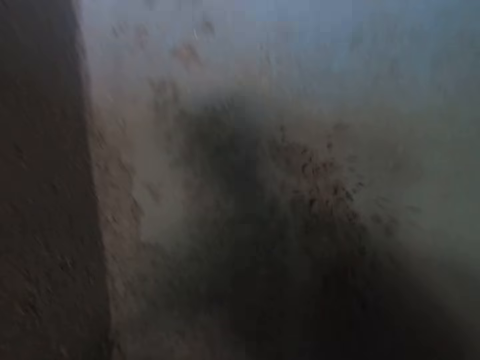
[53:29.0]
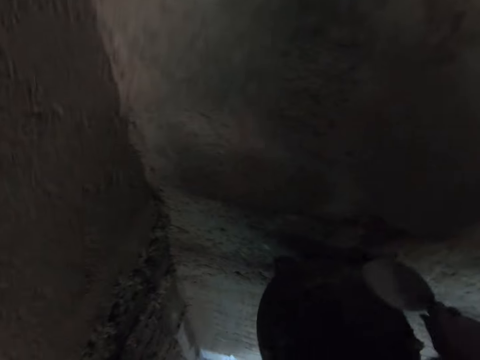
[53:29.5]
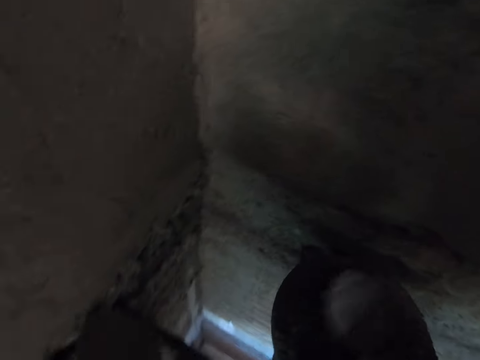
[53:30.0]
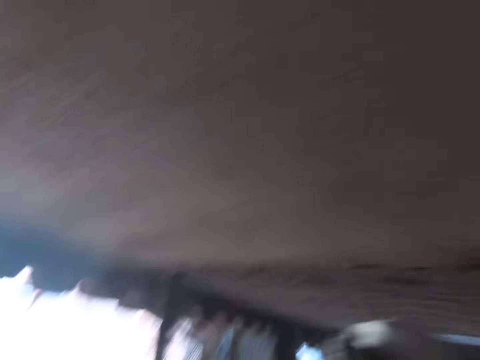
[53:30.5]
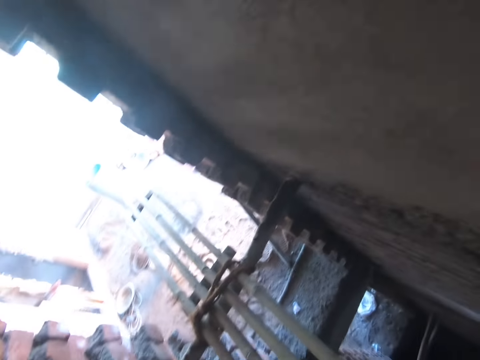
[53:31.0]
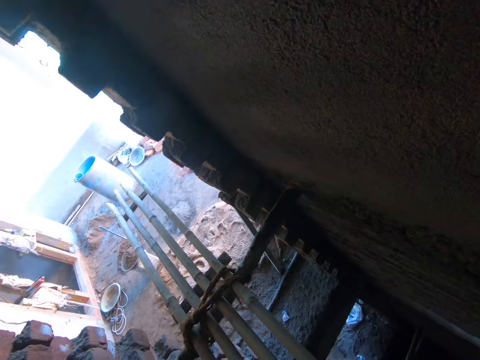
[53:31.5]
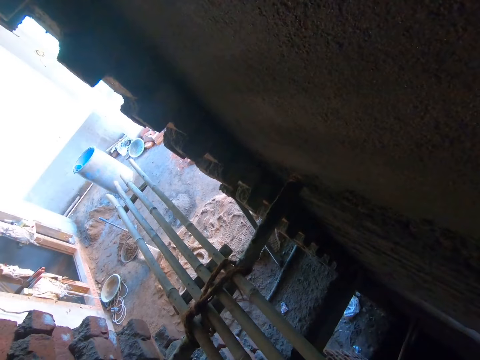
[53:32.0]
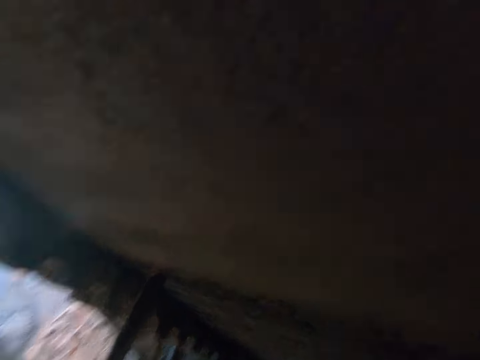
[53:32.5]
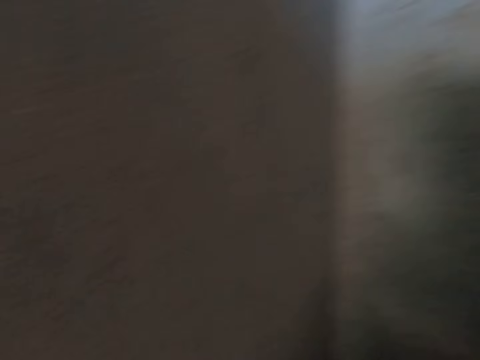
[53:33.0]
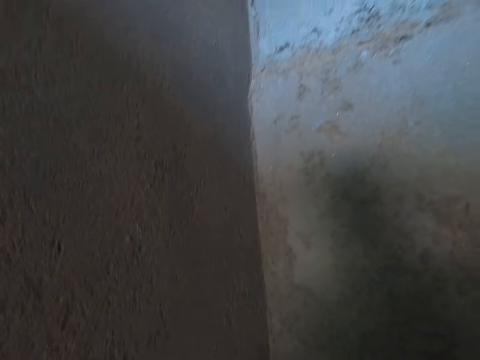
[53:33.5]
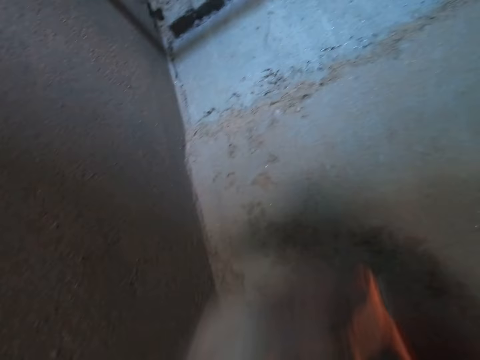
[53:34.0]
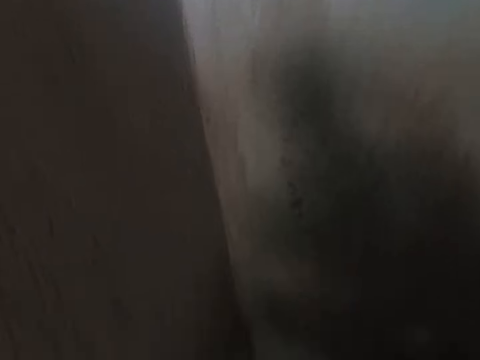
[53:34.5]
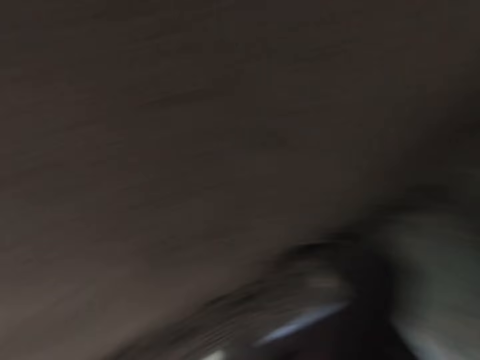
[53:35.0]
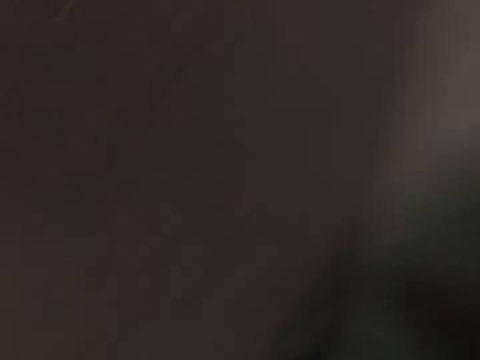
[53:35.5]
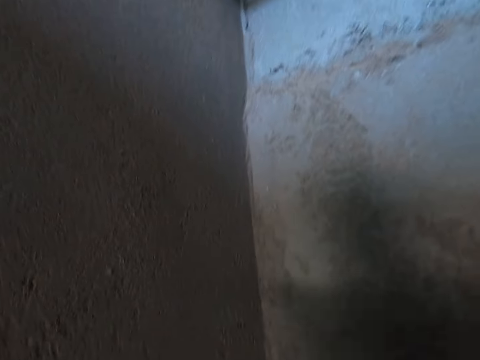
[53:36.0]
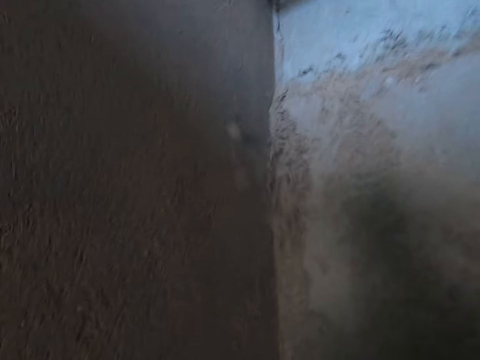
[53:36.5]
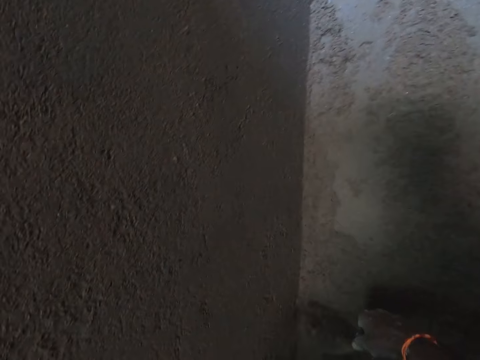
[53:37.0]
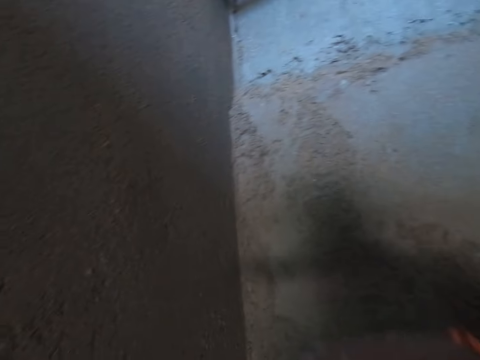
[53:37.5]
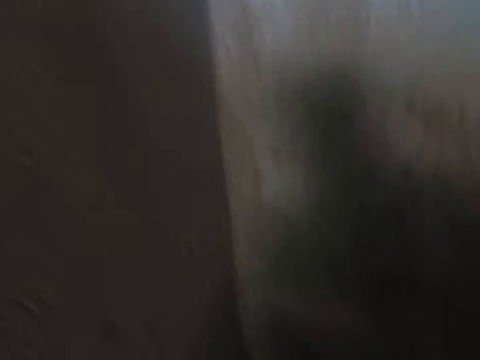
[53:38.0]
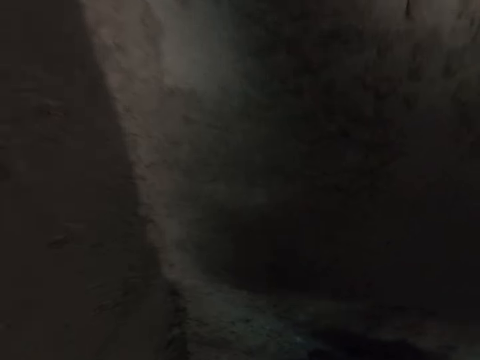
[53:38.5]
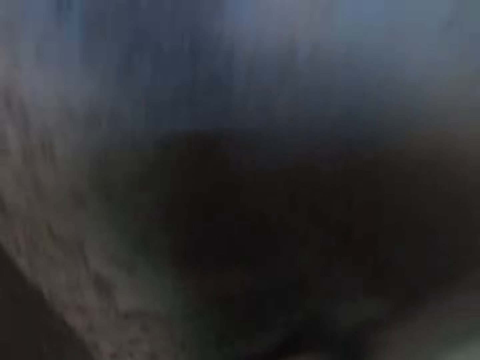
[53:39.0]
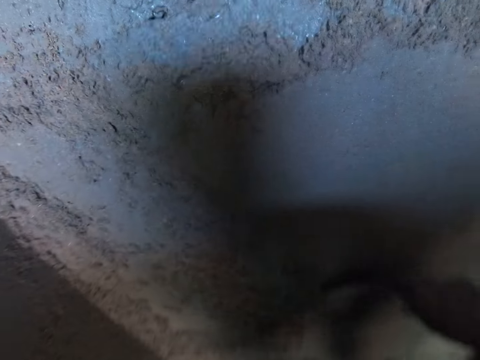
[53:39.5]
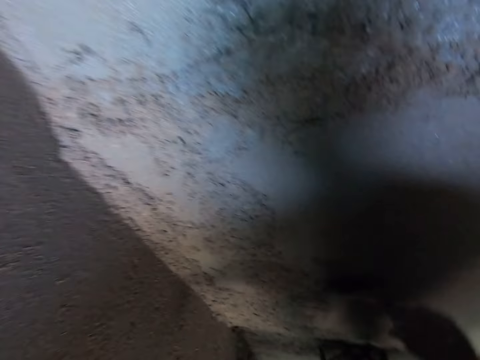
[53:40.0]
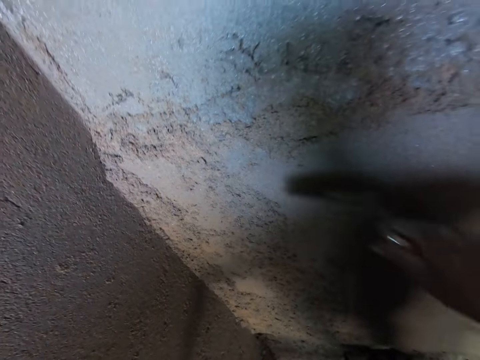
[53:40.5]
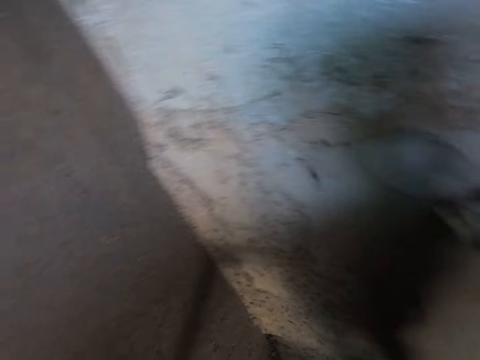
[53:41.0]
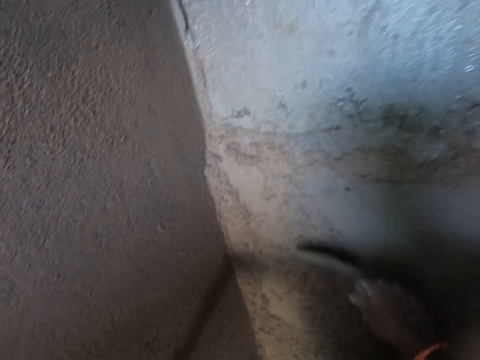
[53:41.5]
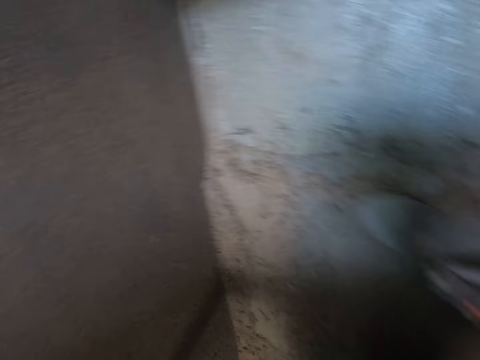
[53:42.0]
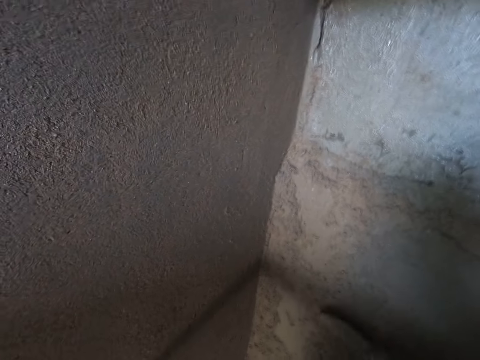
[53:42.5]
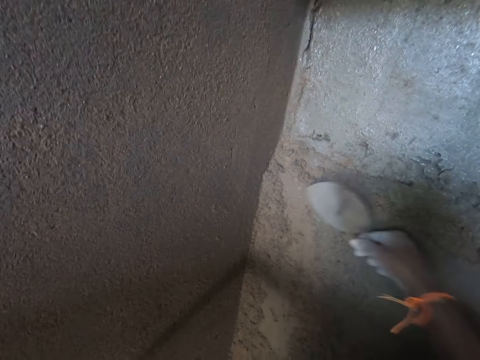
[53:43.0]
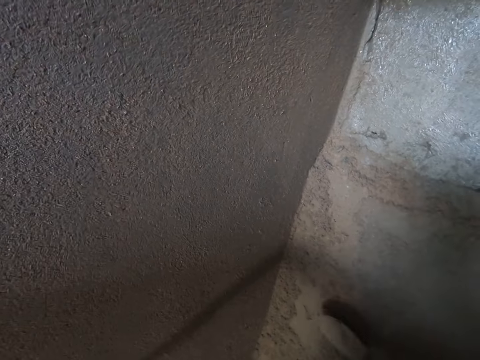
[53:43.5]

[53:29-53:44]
The camera wearer plasters the mortar on the hand trowel in his right hand on the wall. He scoops the mortar from the head pan with the hand trowel in his right hand. He converses, turns around and looks outside. He looks at the wall. He plasters the mortar on the hand trowel in his right hand on the wall. He scoops the mortar from the head pan with the hand trowel in his right hand. He plasters the mortar on the hand trowel in his right hand on the wall. He scoops the mortar from the head pan with the hand trowel in his right hand. He looks at the wall. He plasters the mortar on the hand trowel in his right hand on the wall. He moves to the wall. He smoothens the wall with the hand trowel in his right hand. He plasters the wall.

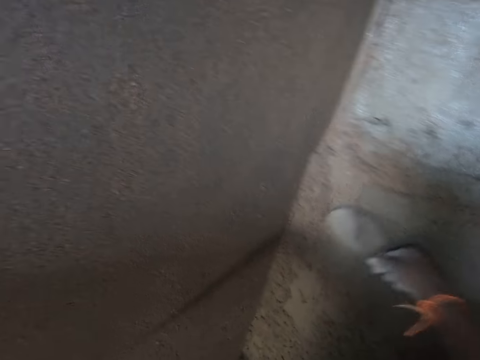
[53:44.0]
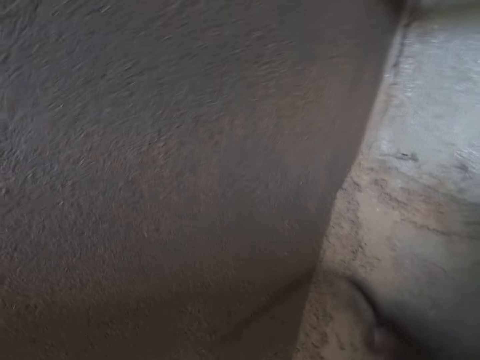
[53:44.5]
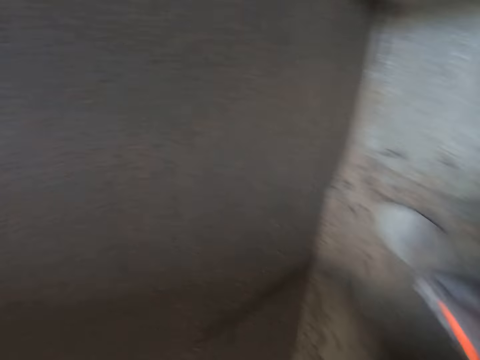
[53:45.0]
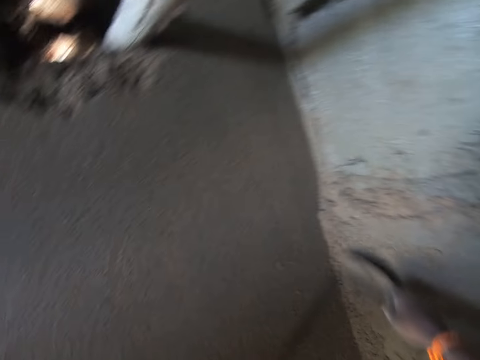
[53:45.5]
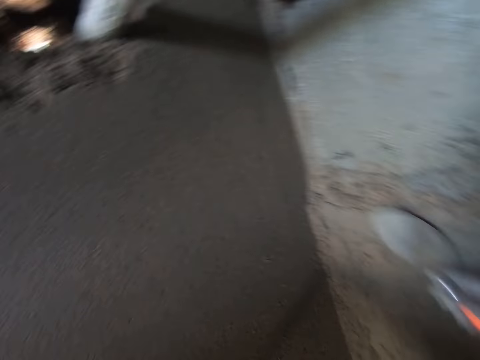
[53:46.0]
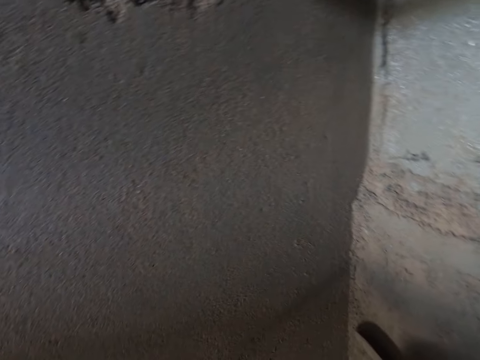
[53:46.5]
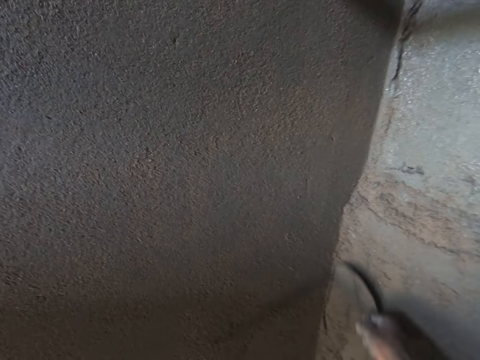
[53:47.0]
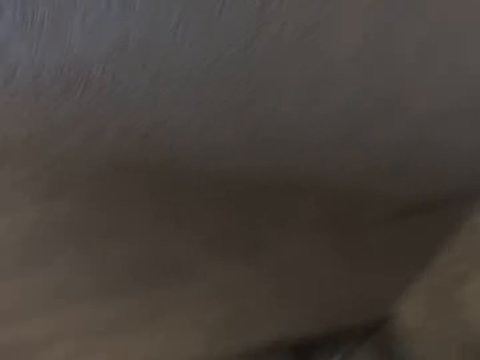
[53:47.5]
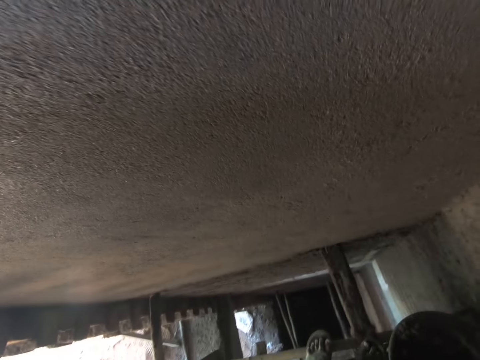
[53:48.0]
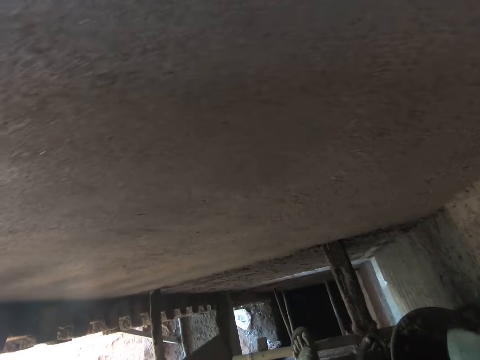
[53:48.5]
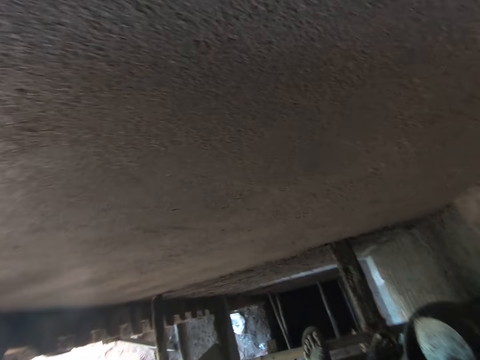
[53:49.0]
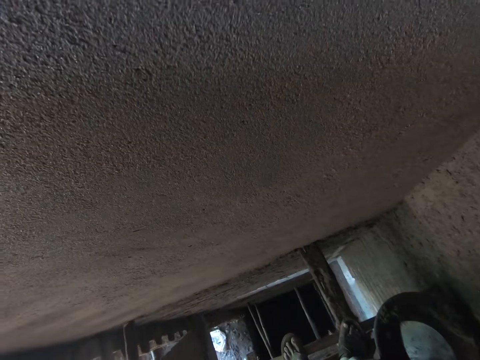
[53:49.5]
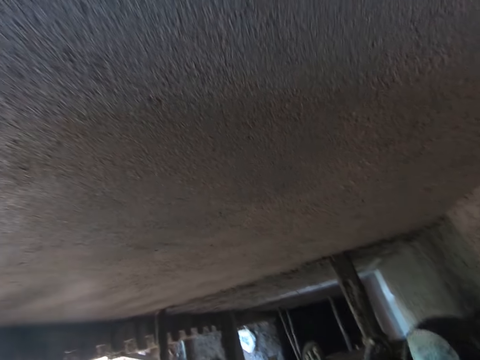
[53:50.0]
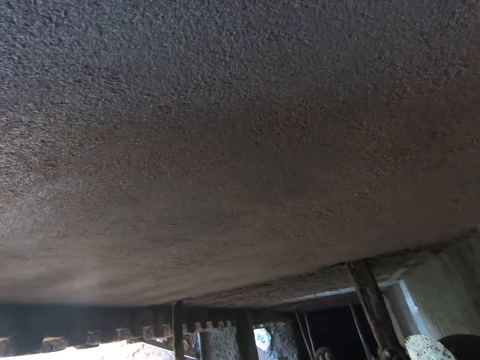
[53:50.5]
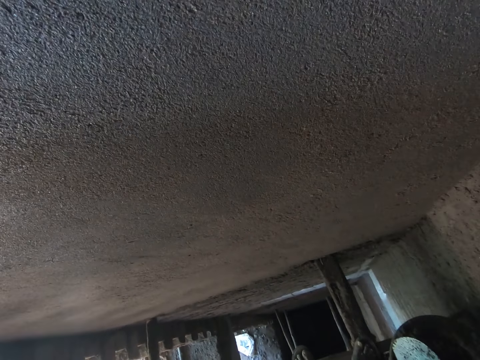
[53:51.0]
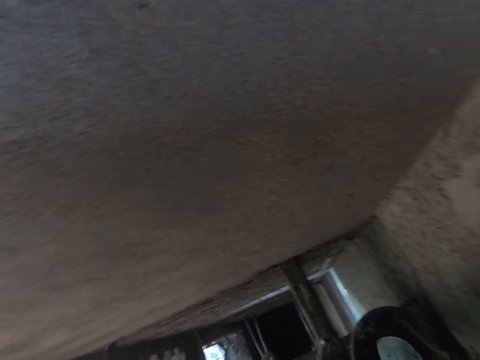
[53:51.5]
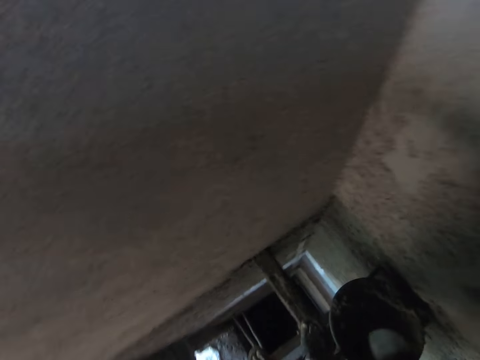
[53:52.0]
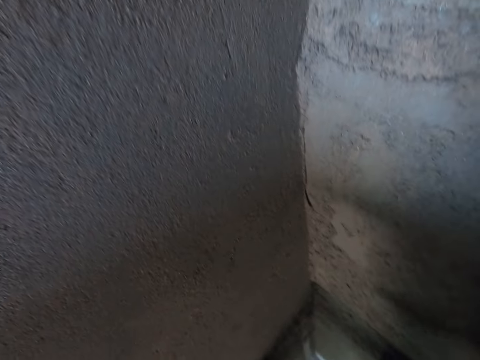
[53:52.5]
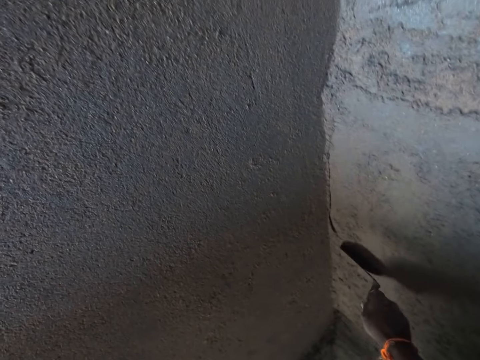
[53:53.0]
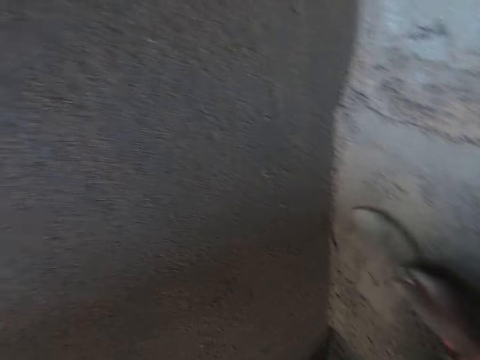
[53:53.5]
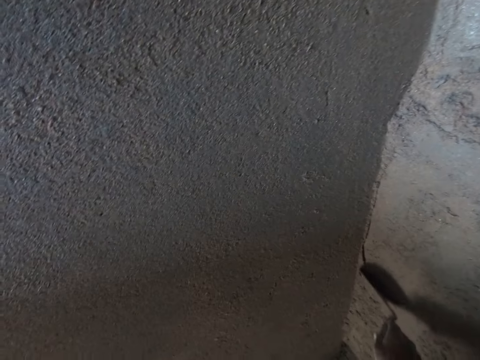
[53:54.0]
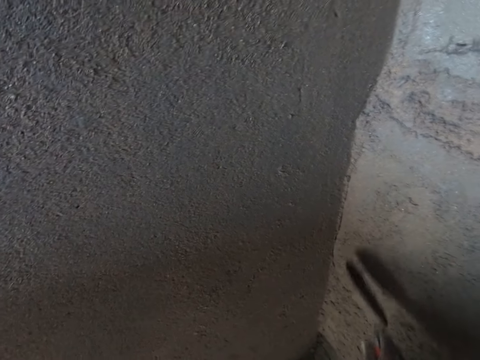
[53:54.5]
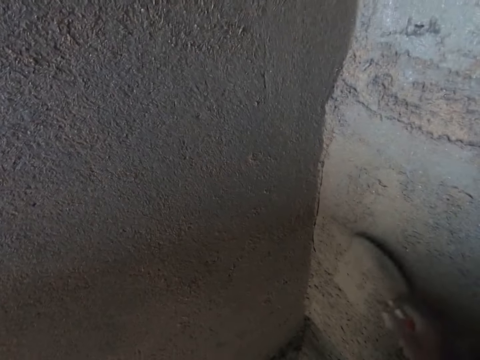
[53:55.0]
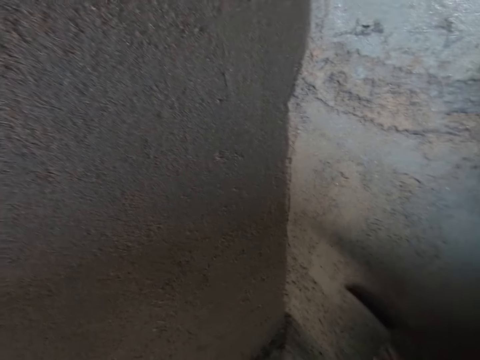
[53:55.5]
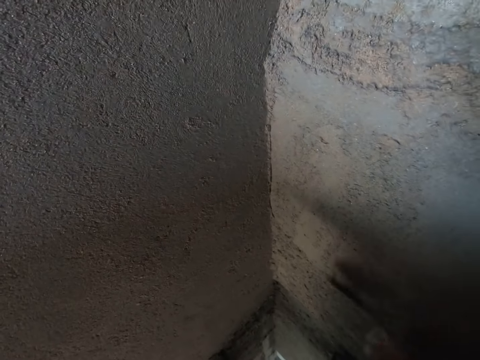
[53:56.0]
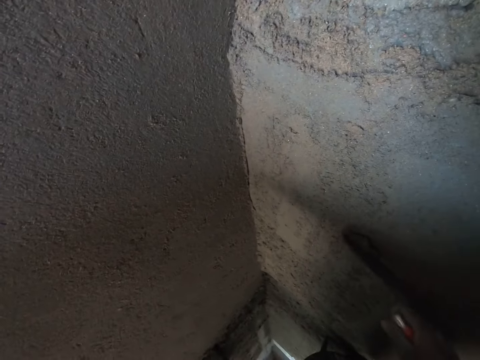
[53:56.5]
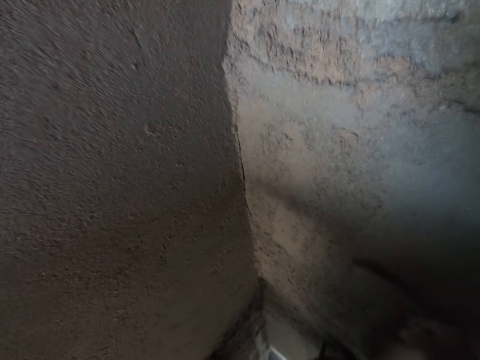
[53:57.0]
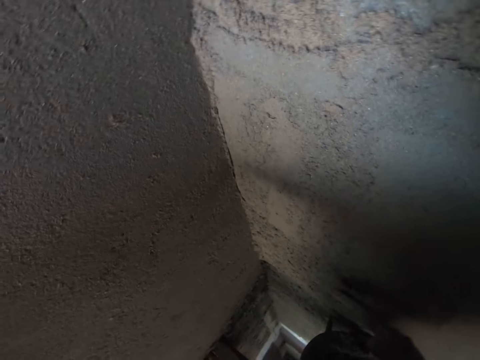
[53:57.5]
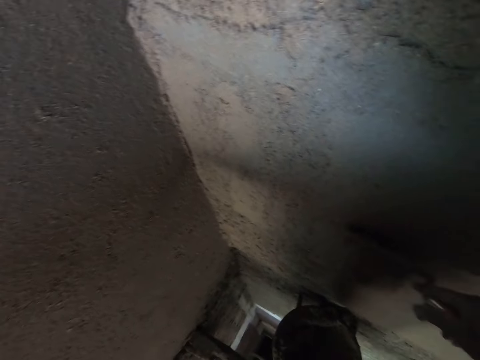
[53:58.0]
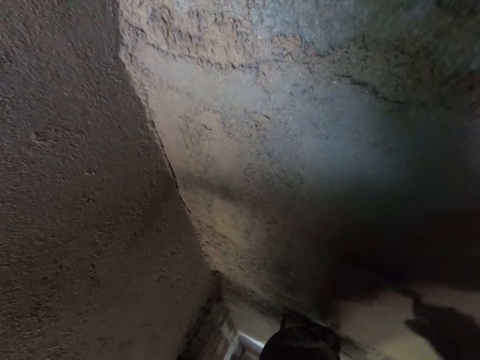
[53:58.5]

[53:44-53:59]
The camera wearer looks down the scaffold. They plaster the wall.
